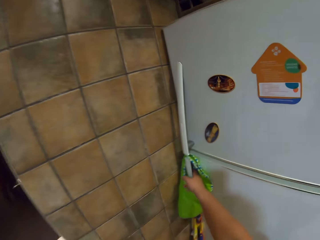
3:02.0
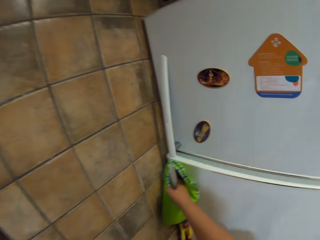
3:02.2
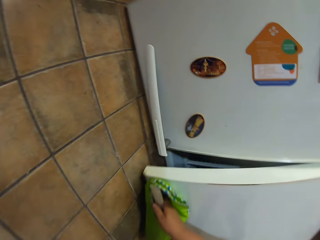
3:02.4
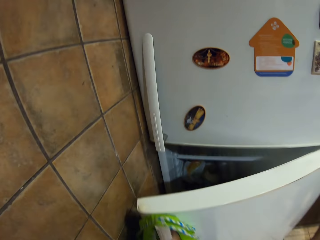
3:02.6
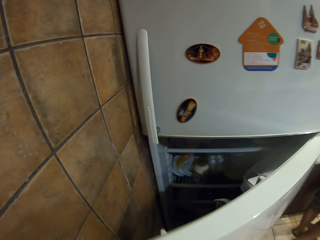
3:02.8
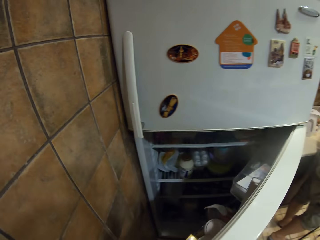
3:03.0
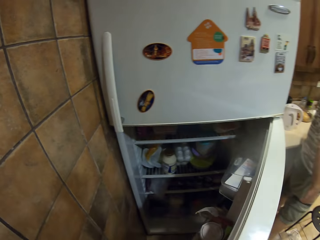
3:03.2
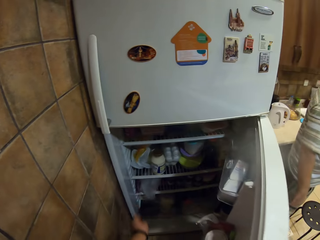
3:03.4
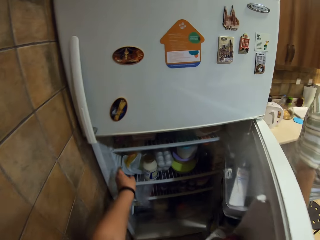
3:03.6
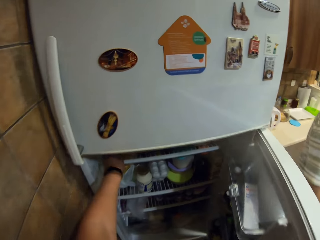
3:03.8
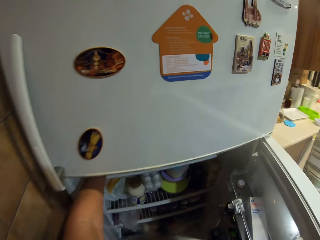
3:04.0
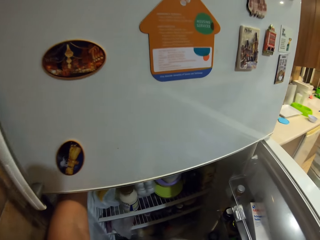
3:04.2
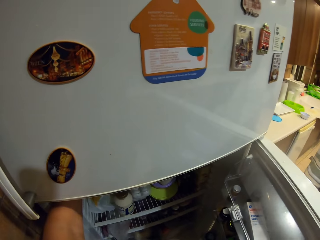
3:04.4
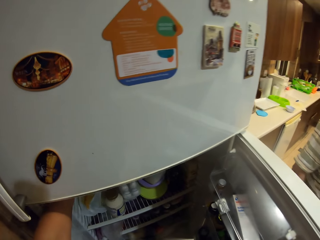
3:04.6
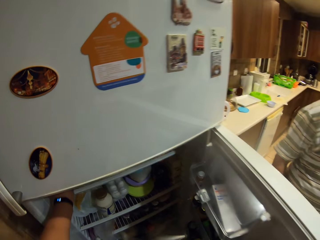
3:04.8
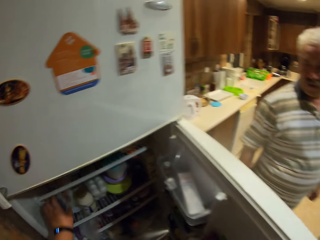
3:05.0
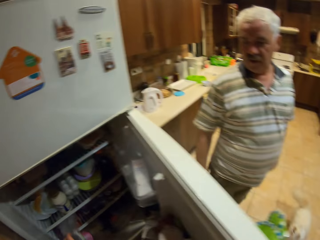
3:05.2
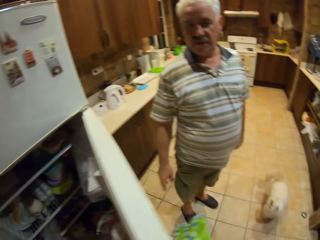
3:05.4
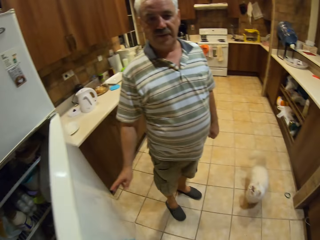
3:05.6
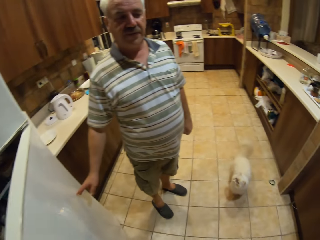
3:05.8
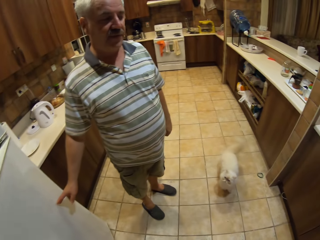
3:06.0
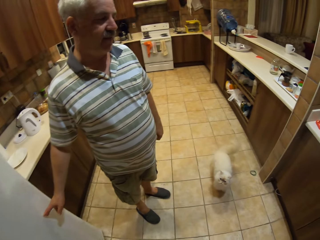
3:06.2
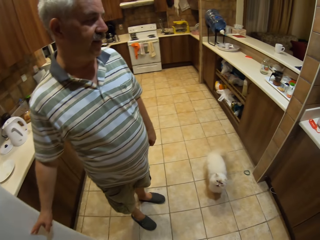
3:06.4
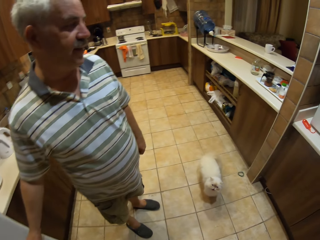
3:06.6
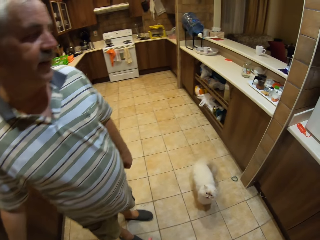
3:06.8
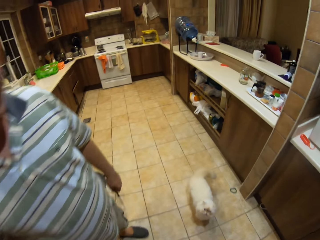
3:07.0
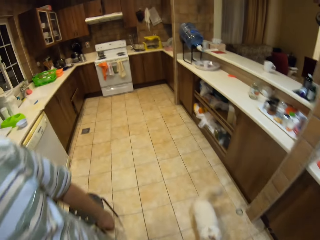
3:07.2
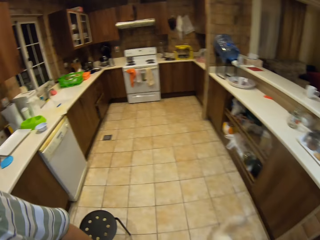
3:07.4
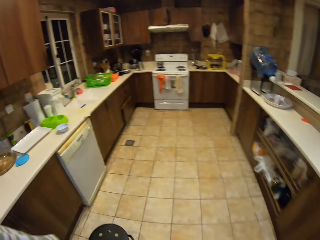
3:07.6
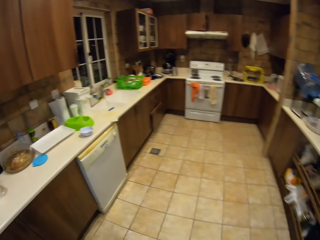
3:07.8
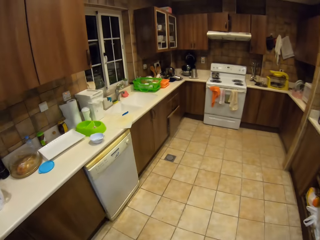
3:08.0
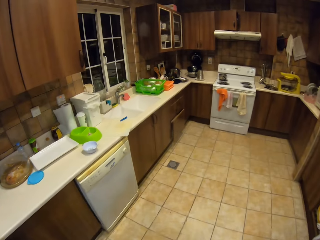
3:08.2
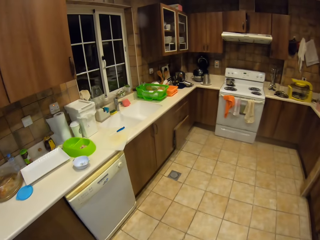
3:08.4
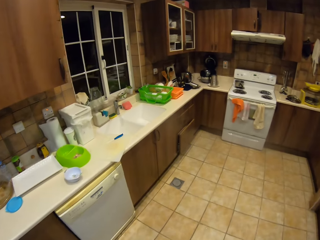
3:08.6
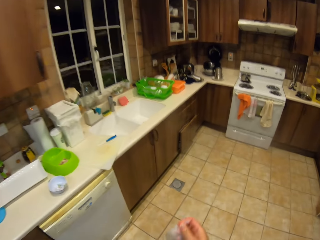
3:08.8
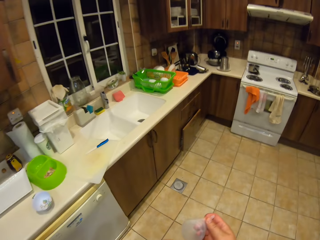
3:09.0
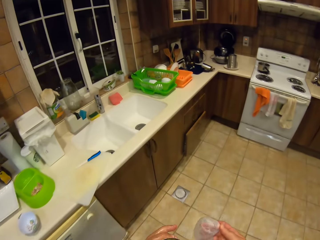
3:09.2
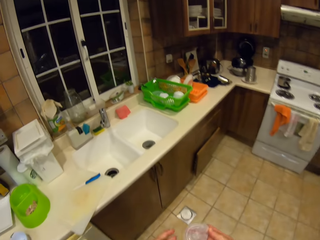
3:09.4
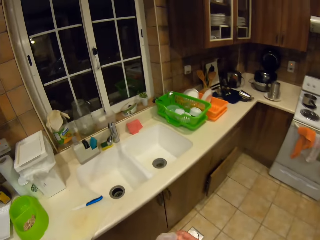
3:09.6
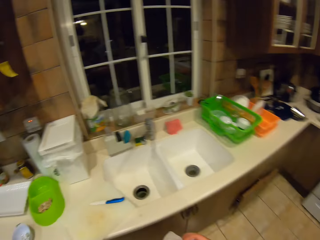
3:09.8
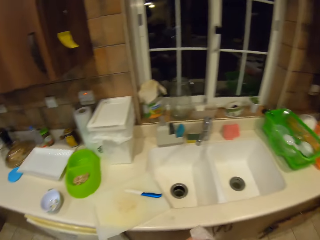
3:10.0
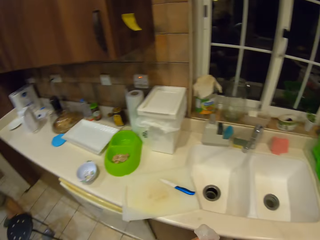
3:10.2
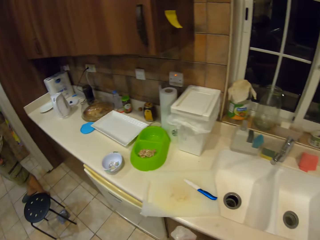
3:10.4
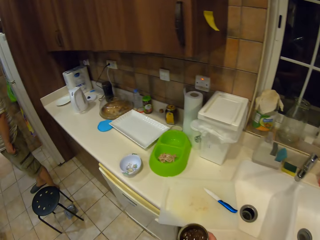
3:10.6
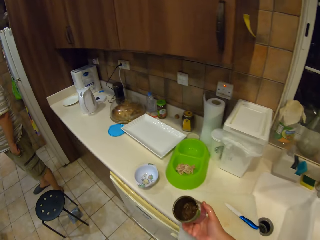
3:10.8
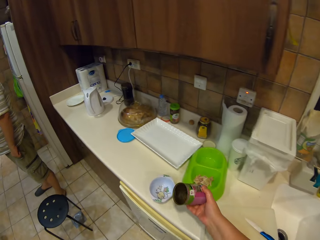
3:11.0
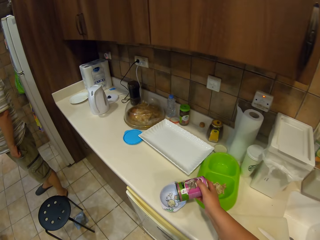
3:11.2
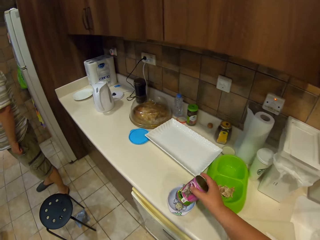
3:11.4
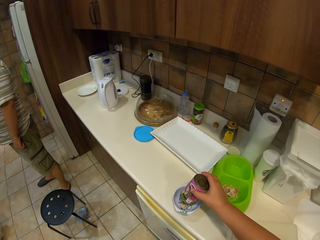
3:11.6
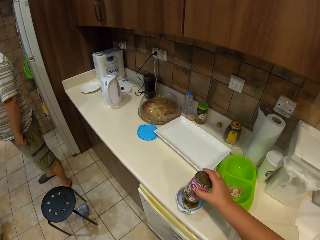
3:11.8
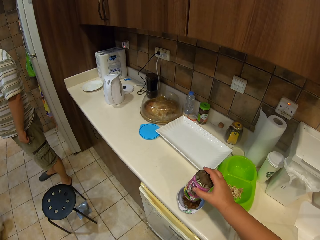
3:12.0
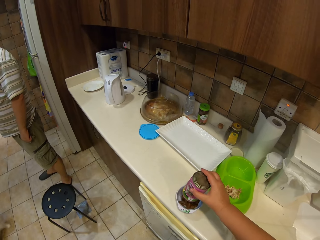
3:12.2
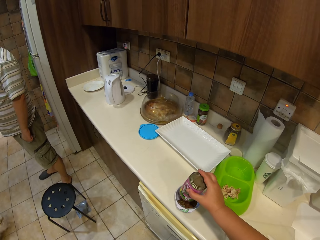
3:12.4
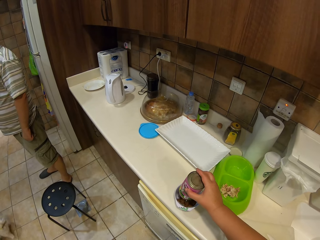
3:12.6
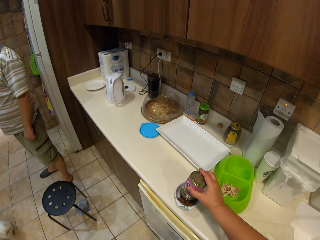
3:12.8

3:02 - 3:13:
The camera wearer opens the fridge. They remove a tin from the fridge. They close the fridge. The man holds the fridge. The camera wearer walks around the kitchen and pours food in the bowl.

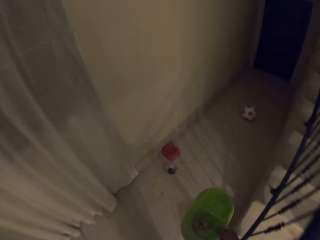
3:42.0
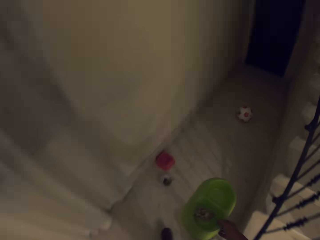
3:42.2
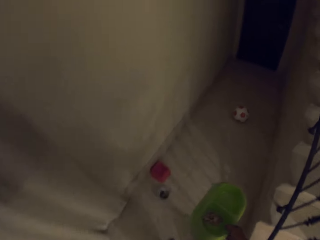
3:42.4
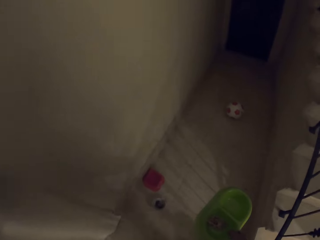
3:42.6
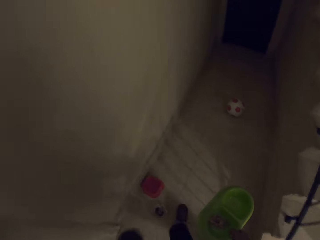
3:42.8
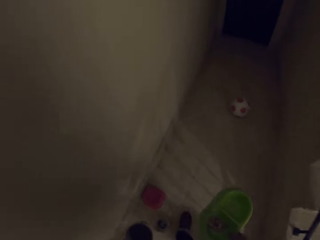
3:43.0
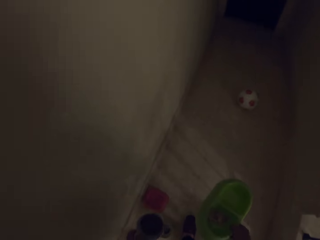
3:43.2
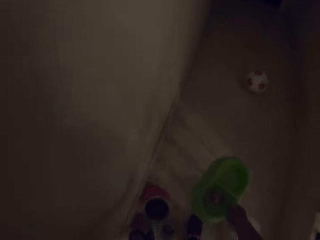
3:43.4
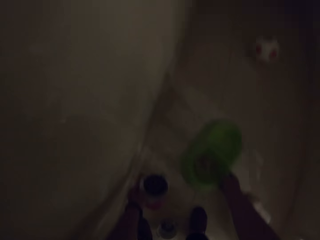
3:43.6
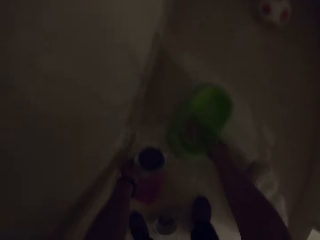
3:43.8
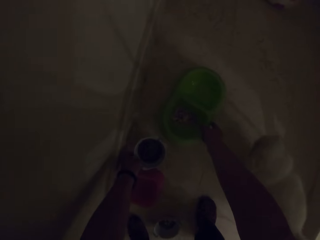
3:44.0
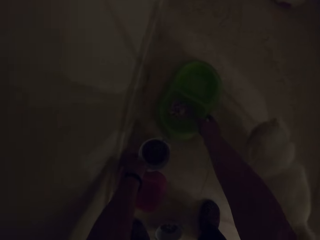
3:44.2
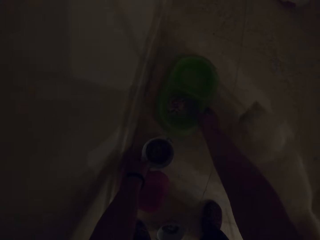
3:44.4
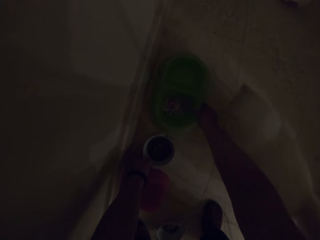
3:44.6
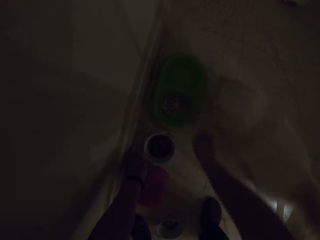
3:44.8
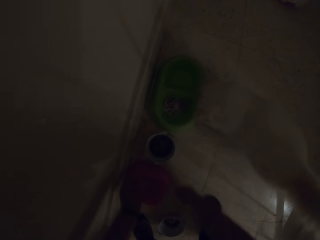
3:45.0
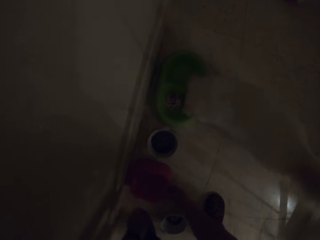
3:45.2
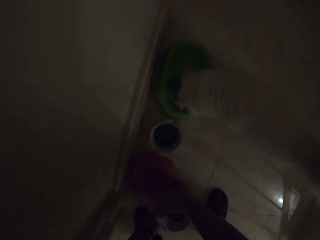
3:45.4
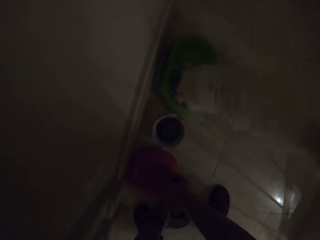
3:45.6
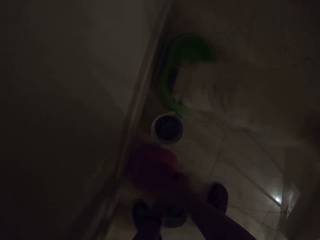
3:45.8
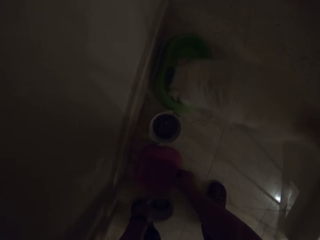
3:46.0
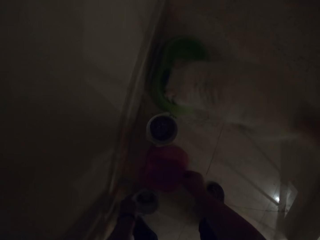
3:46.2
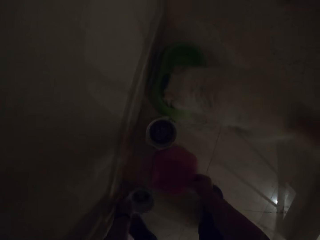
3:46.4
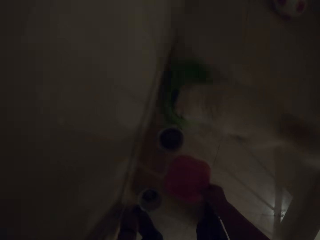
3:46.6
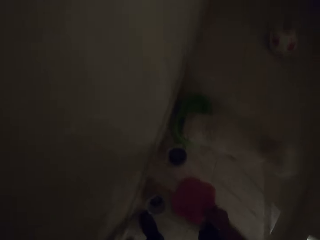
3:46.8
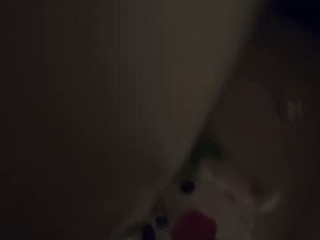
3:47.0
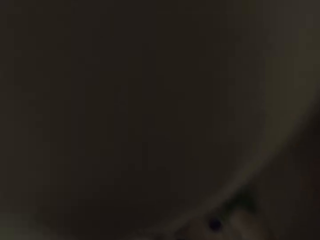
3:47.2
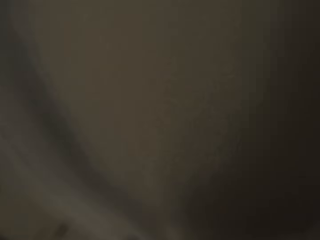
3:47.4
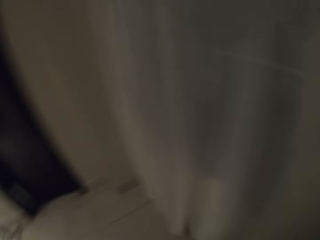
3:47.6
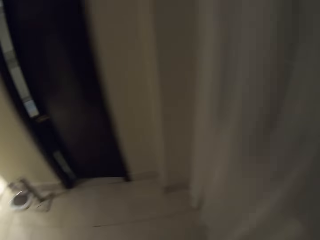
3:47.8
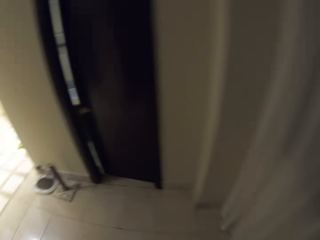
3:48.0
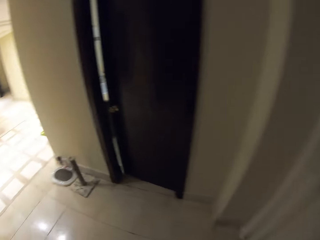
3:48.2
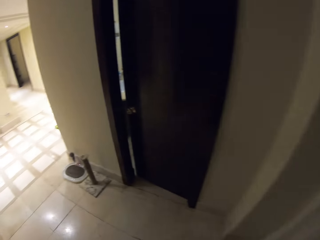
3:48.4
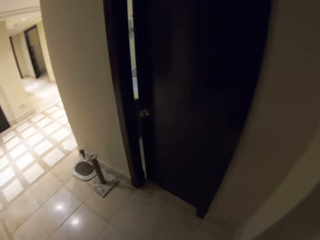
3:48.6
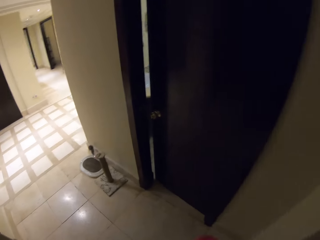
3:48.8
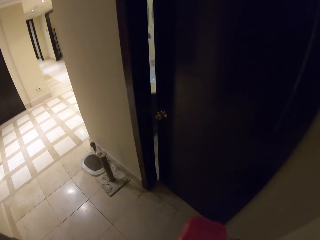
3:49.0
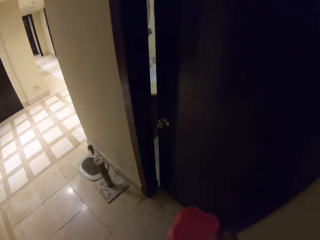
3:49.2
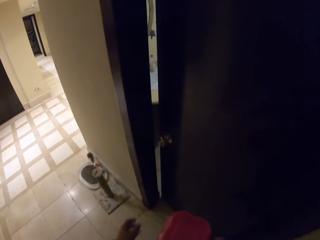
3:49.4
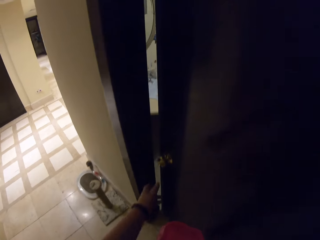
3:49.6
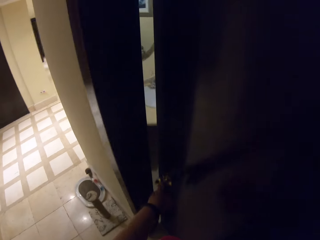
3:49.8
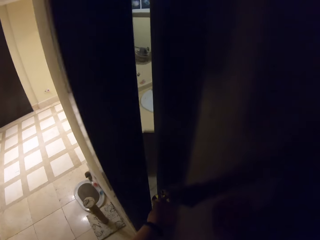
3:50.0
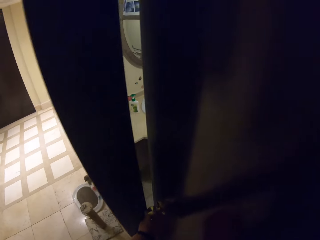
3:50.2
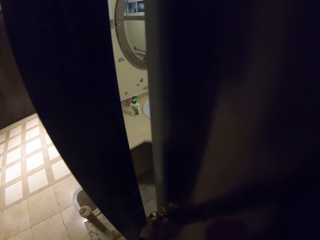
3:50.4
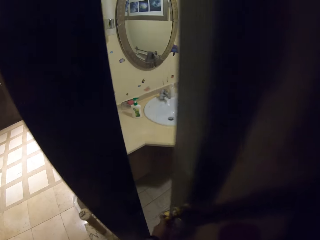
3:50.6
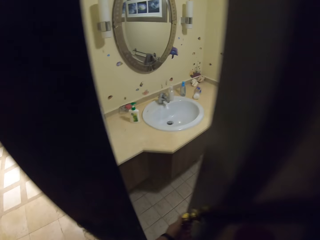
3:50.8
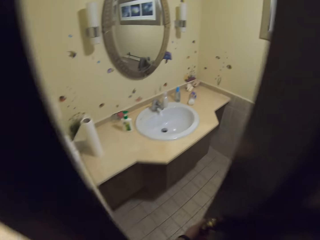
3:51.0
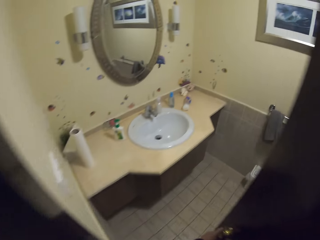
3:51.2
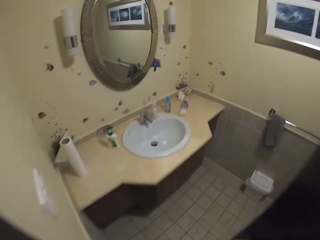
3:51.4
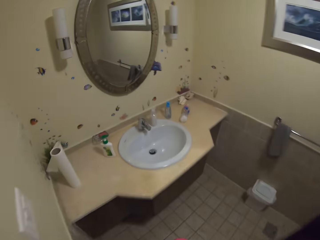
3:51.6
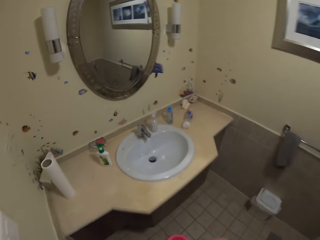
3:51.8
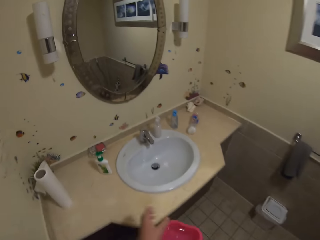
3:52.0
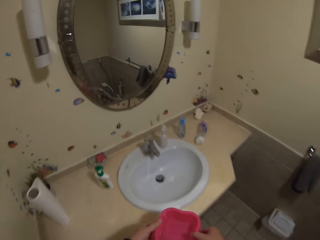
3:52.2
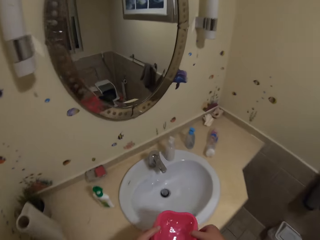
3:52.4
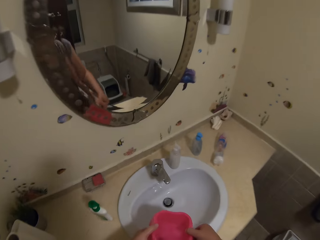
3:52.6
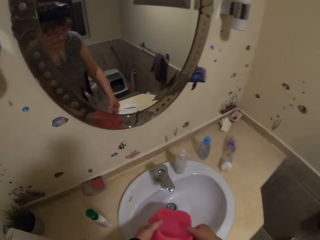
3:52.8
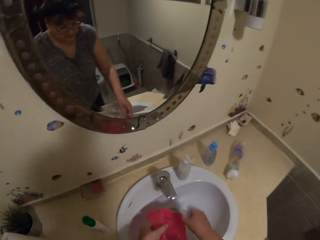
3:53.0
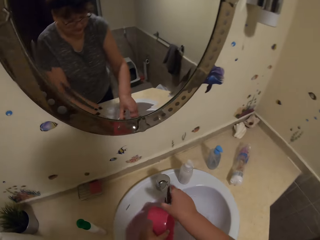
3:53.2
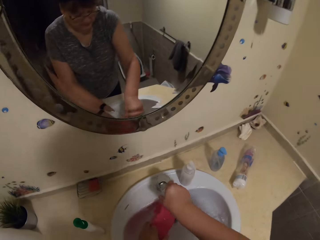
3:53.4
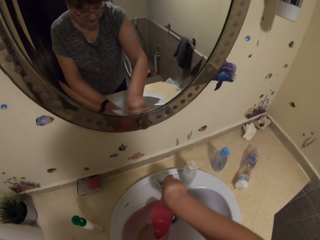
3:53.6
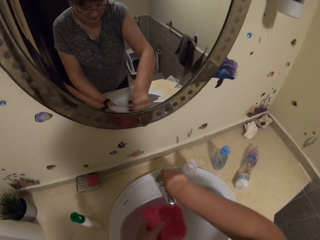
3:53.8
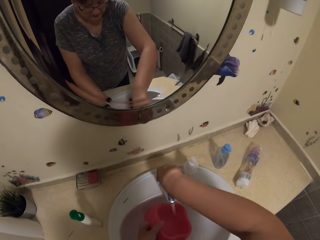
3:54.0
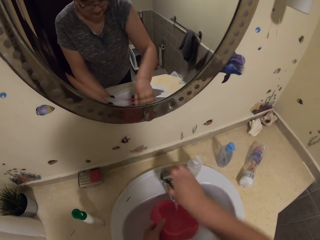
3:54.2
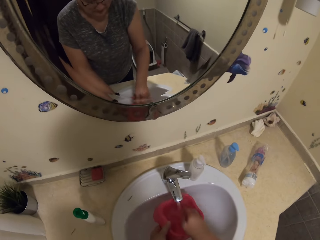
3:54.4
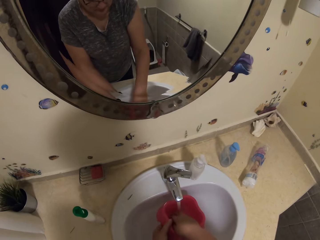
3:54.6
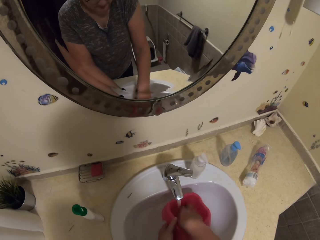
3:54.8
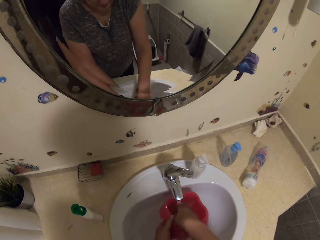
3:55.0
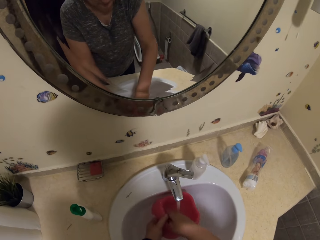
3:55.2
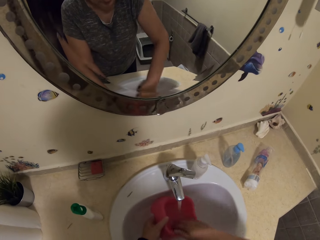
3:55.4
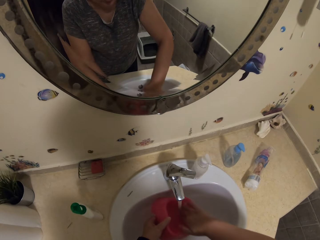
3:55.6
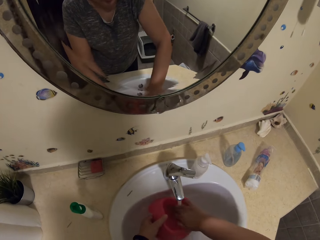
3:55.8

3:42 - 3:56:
The camera wearer puts the cat's food down. They carry tins. They pick a pink dish from the floor. They open the door. They open the tap and wash the cat's dish.
